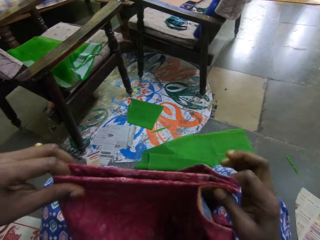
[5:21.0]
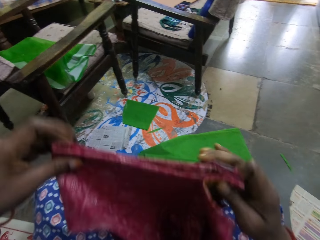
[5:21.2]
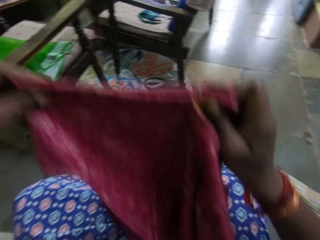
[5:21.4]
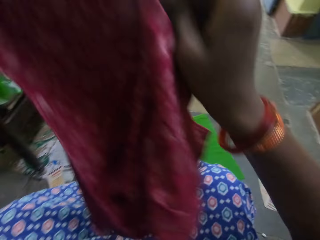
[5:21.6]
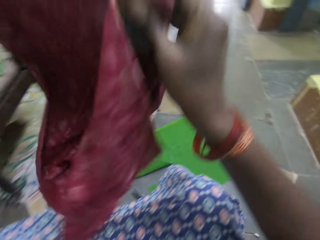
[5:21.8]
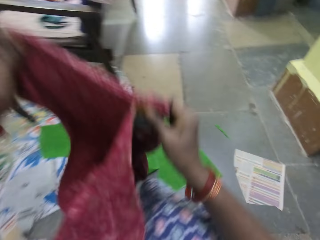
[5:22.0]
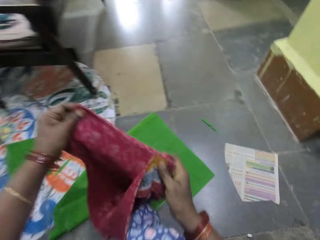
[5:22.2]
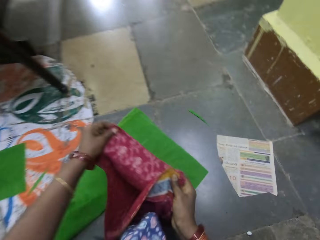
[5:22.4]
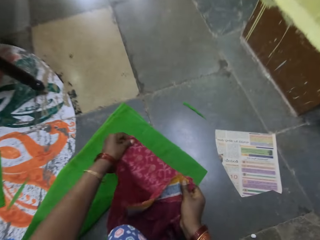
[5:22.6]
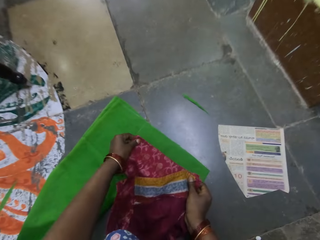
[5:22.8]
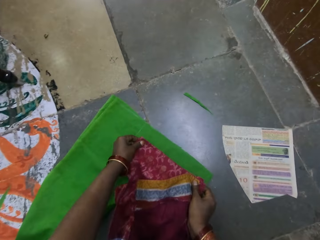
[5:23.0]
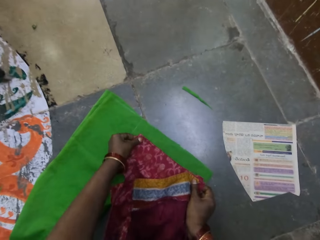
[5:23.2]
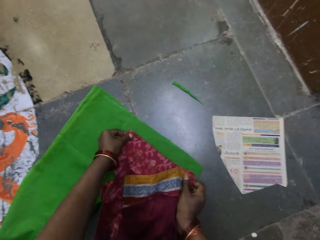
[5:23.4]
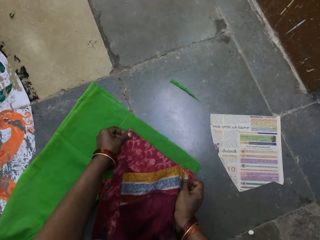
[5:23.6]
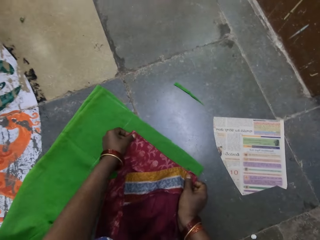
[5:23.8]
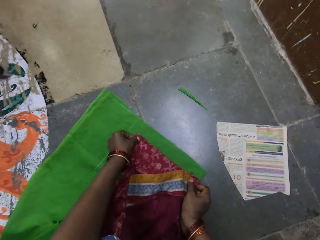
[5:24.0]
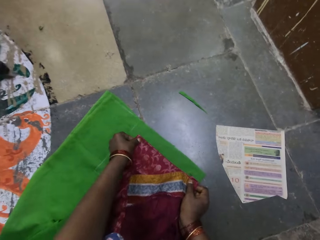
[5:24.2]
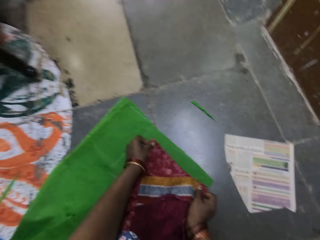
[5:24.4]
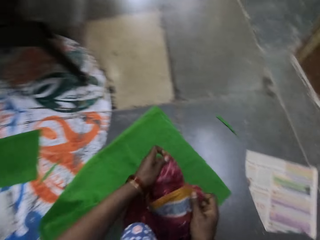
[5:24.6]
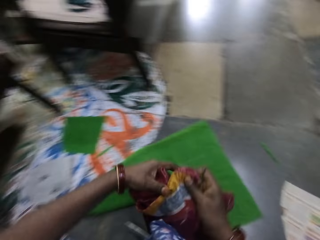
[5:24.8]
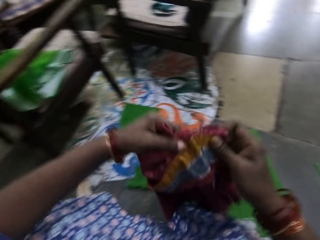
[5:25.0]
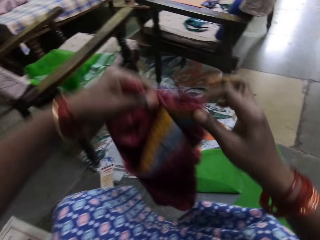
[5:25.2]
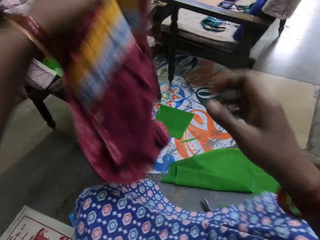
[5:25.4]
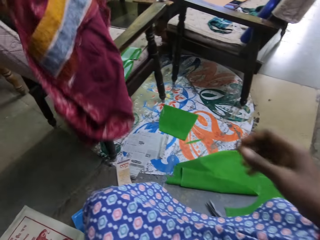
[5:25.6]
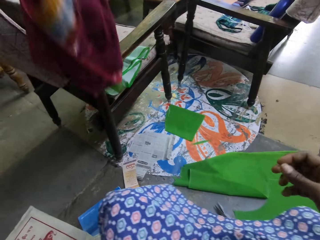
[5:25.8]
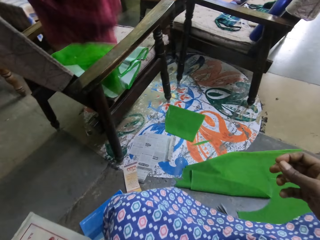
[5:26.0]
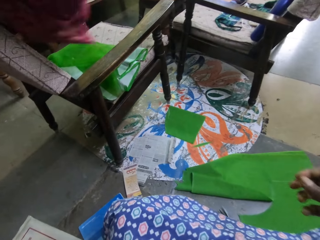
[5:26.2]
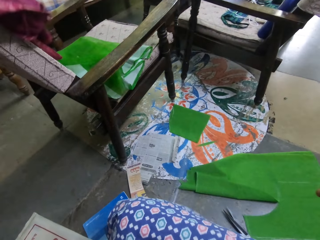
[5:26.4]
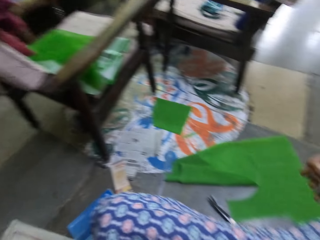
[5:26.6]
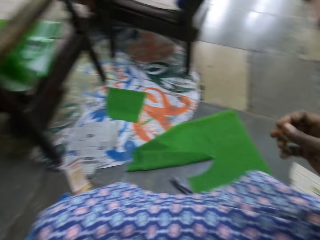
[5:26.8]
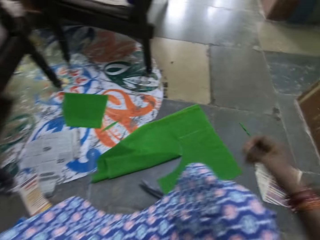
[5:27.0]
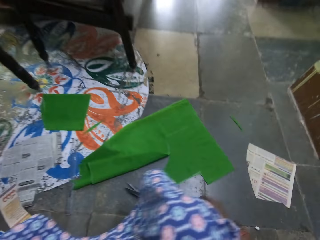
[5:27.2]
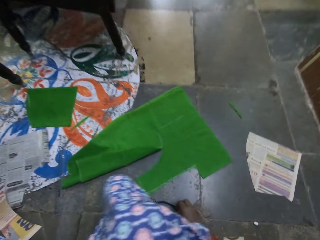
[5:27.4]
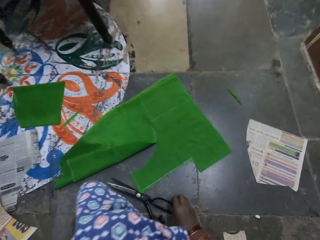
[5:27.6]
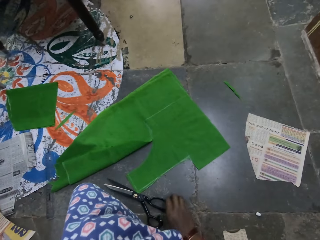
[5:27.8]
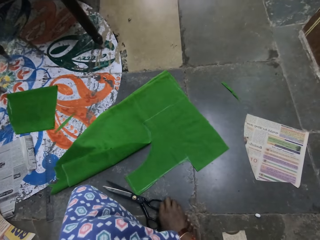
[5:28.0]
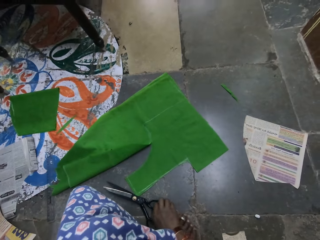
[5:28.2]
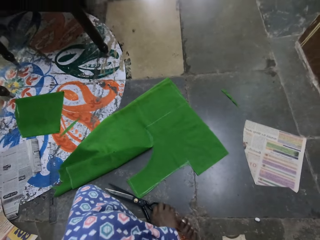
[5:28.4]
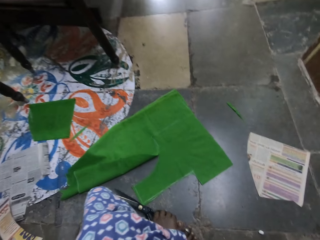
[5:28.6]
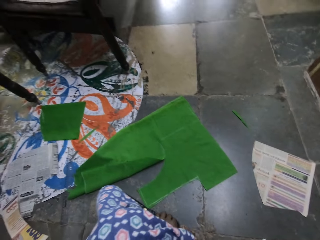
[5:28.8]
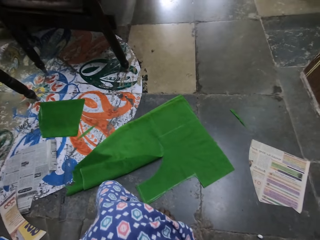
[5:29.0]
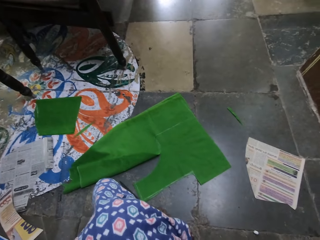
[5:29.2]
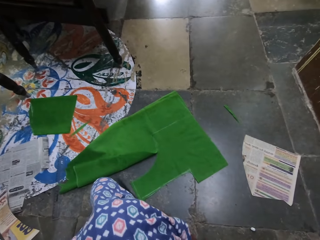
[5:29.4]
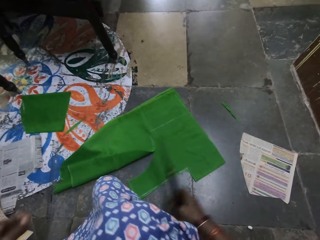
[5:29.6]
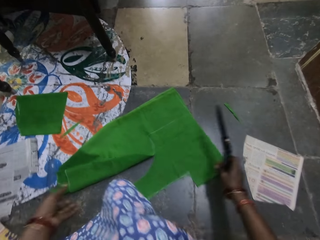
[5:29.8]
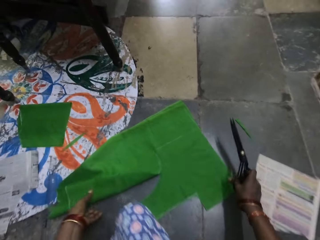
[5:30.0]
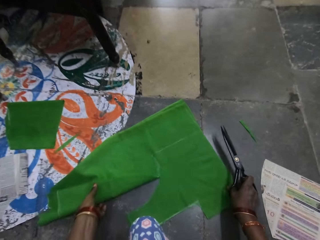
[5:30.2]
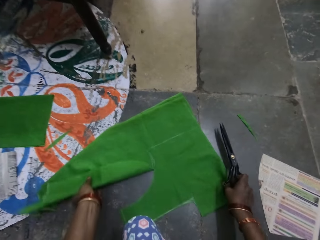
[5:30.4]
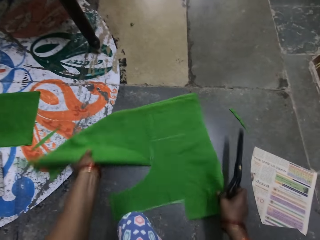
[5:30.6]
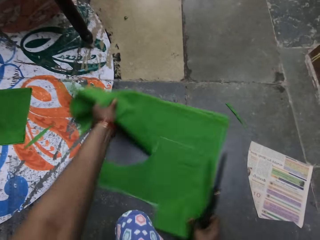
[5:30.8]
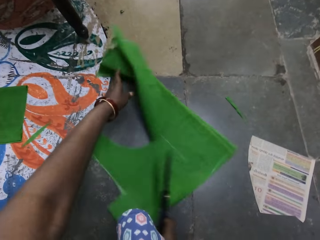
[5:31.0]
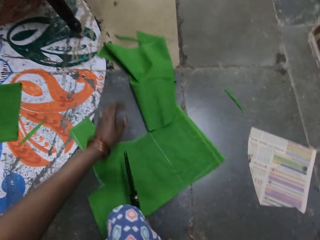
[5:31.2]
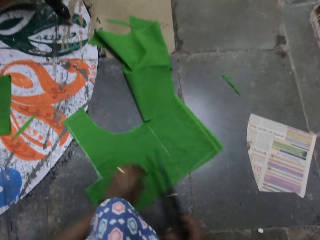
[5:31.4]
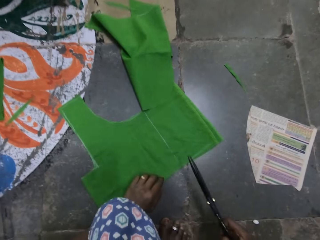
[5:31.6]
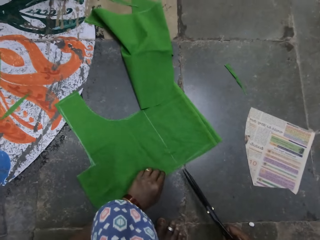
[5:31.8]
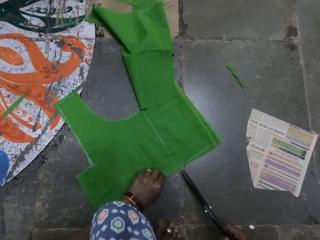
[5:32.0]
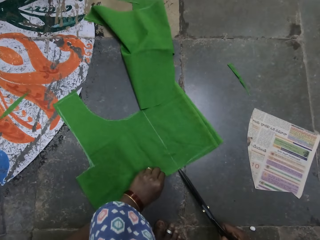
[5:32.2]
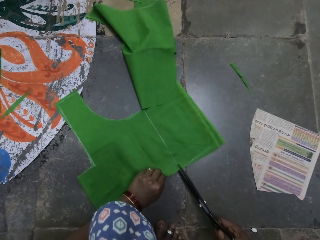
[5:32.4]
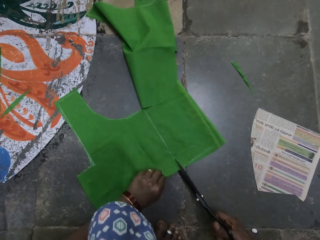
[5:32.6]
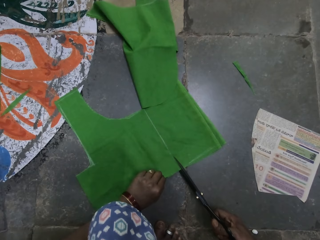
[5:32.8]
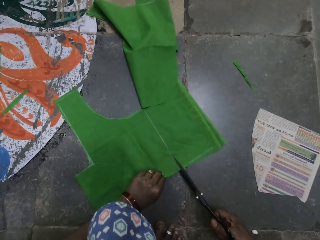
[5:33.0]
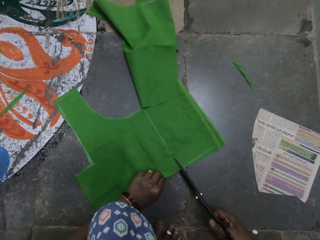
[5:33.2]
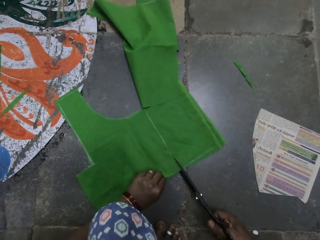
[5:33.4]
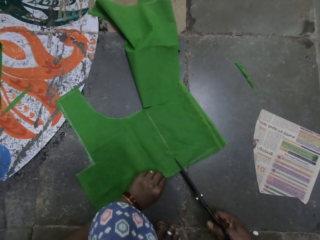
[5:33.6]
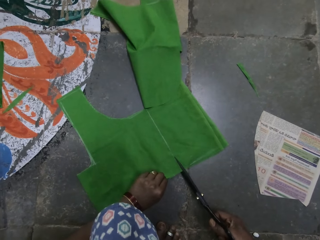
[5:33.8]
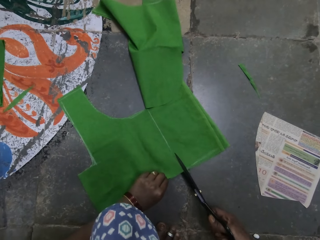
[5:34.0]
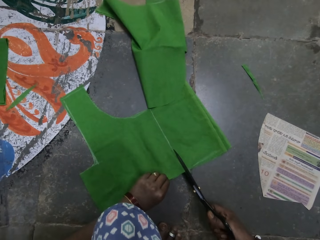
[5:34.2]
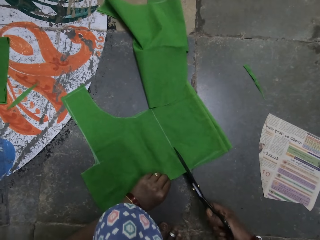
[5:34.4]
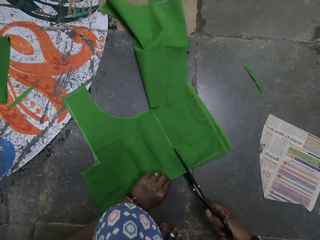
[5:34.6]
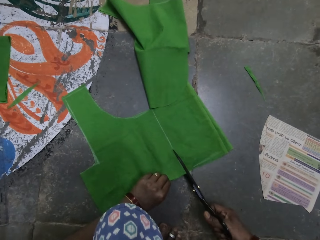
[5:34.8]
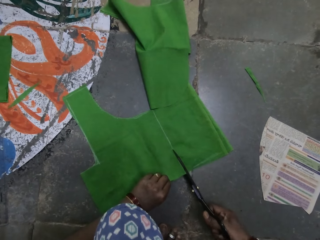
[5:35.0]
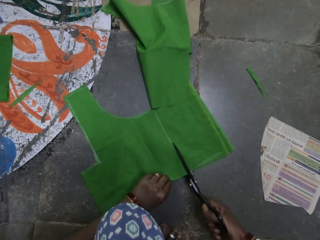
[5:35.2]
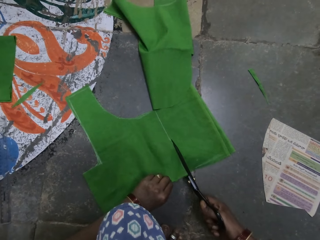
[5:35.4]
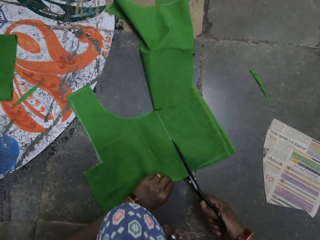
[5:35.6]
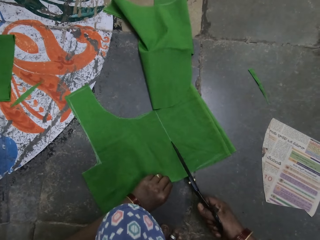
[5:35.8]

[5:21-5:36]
The camera wearer puts the fabric or piece of cloth on the other fabric on the floor. They put the piece of cloth on the chair on the floor. They pick up the scissors from the floor. They turn the piece of cloth on the floor. They cut the piece of cloth on the floor with a pair of scissors.

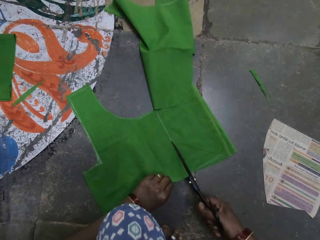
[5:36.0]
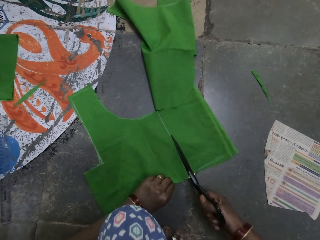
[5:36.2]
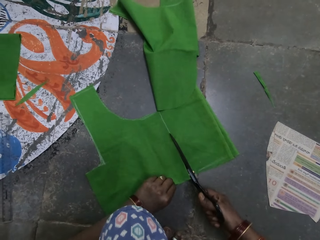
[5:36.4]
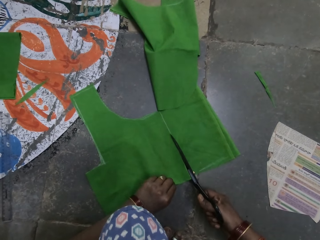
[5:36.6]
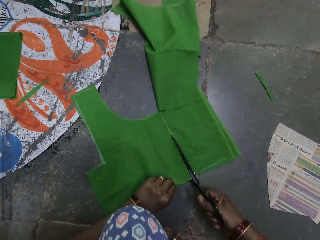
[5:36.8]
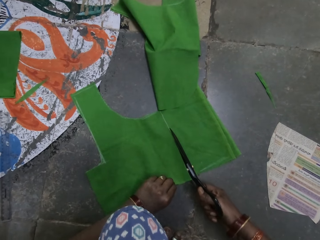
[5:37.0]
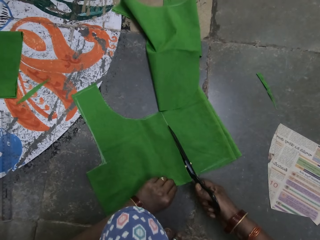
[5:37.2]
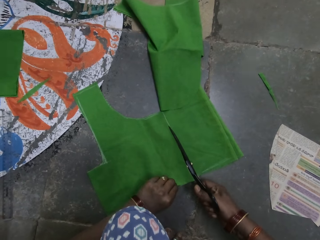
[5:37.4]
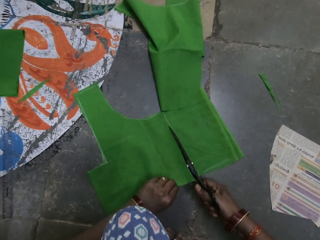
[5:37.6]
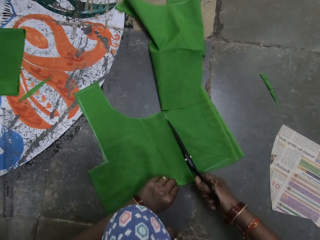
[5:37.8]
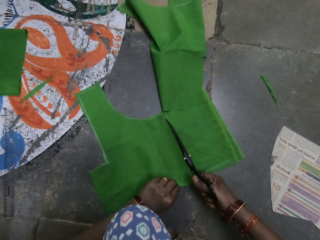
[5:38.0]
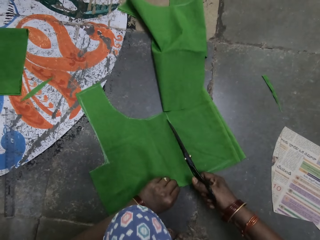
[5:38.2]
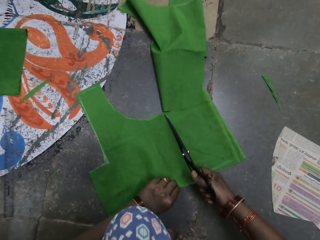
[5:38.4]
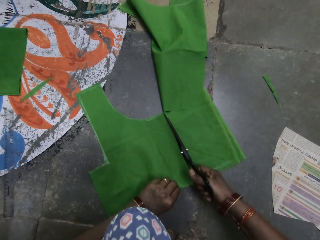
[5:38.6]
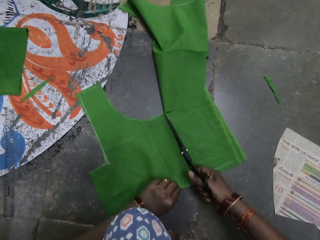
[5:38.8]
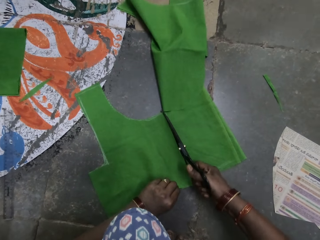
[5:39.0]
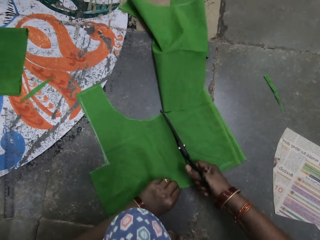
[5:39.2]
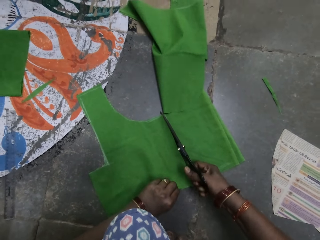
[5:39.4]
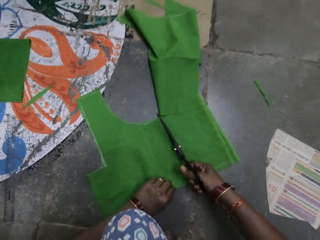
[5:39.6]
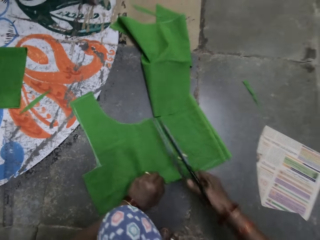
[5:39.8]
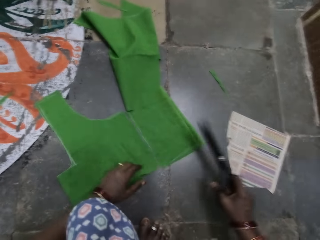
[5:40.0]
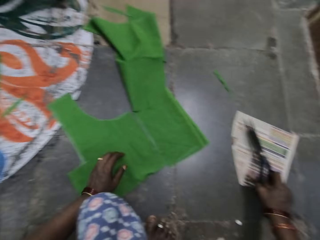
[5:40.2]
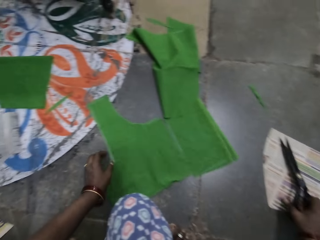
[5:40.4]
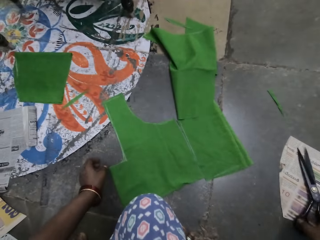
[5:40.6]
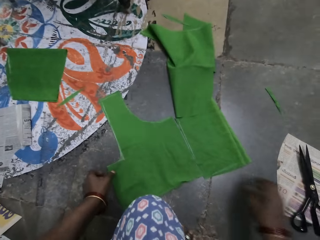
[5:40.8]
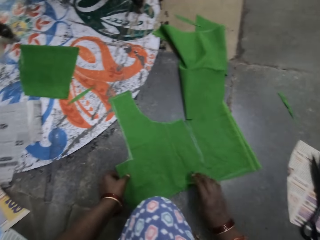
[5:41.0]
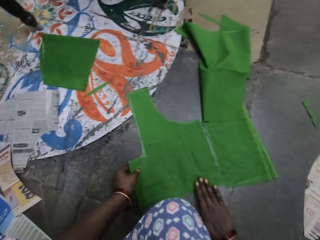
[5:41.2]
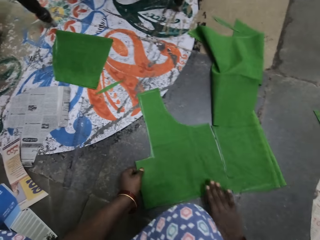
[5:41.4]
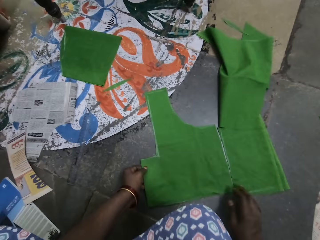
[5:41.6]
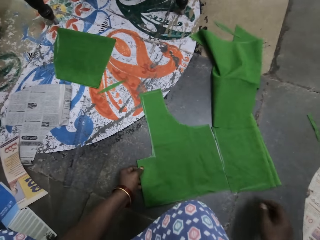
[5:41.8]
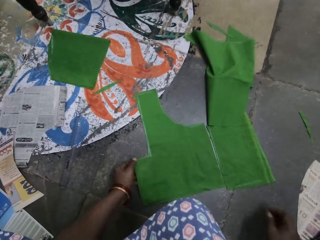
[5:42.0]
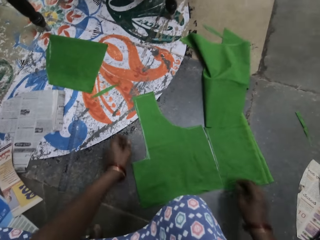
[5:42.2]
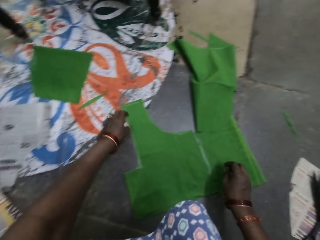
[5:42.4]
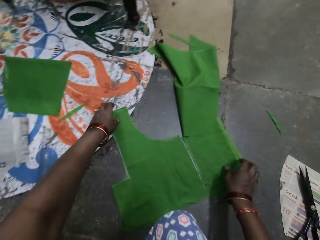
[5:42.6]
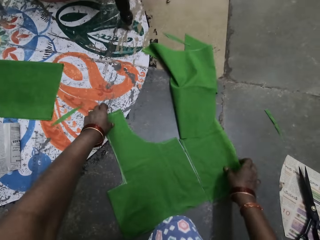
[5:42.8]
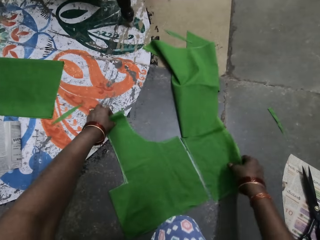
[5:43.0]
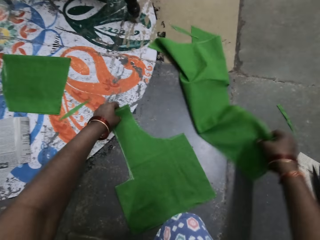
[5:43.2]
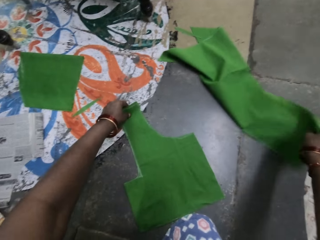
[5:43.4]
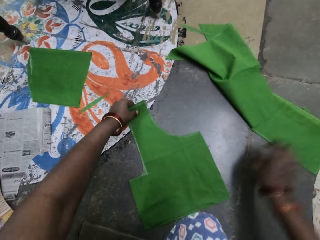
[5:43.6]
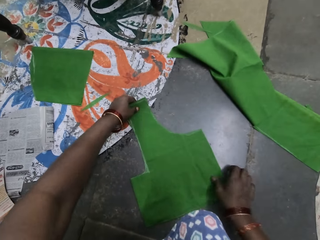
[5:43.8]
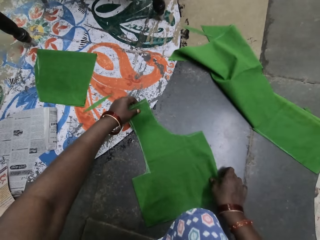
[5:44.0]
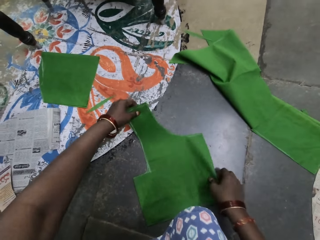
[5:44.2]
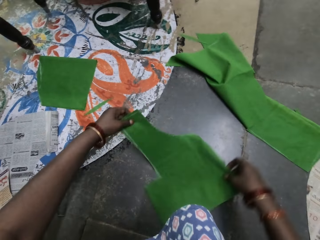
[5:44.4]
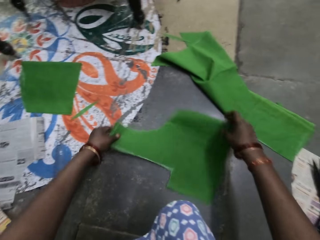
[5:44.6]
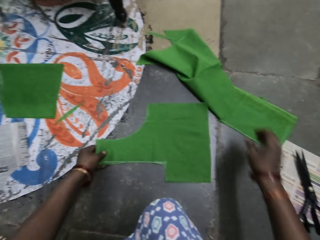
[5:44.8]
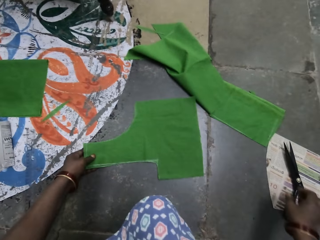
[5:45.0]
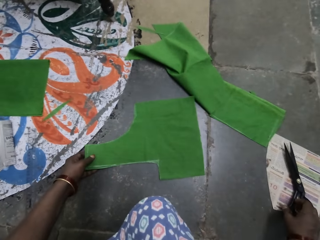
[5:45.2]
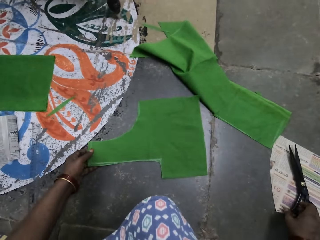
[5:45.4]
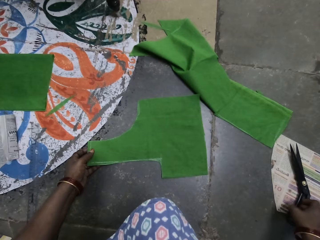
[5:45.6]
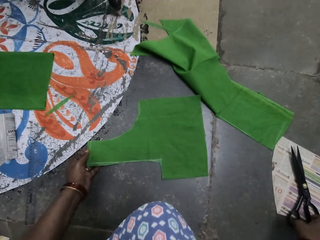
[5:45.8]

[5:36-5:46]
The camera wearer puts the scissors on the magazine on the floor. She holds the piece of cloth or fabric on the floor with her hands. She moves the piece of cloth on the floor. She holds the piece of cloth on the floor with her hands. She turns the fabric on the floor. She picks up the scissors from the magazine on the floor.
